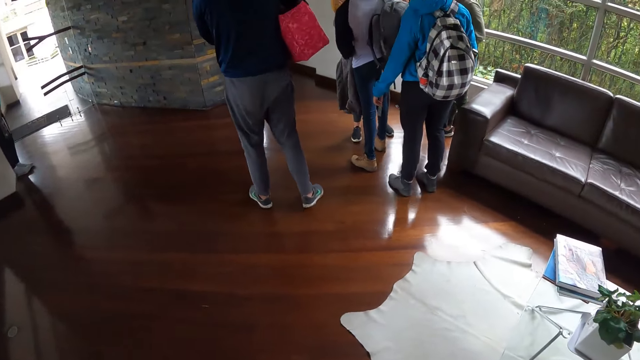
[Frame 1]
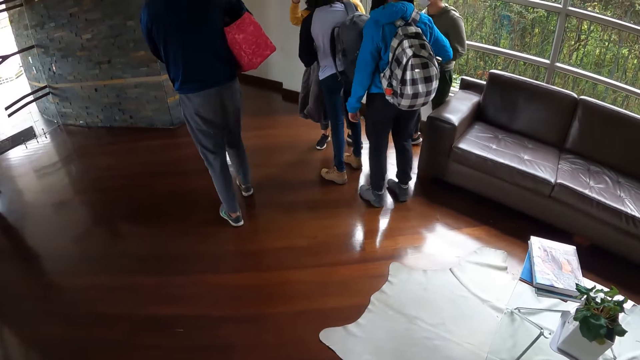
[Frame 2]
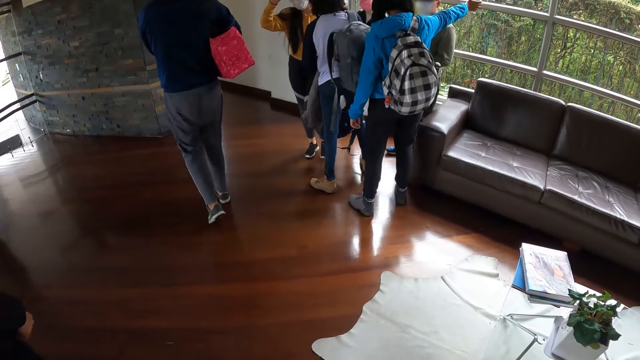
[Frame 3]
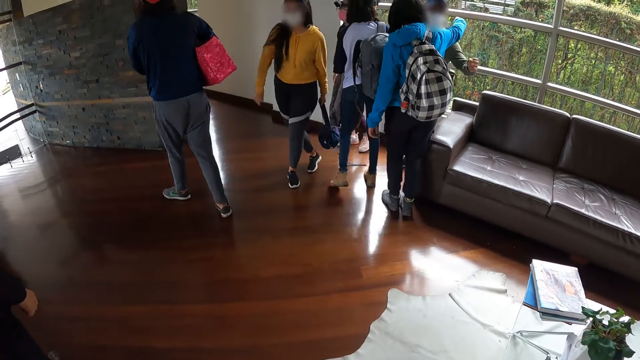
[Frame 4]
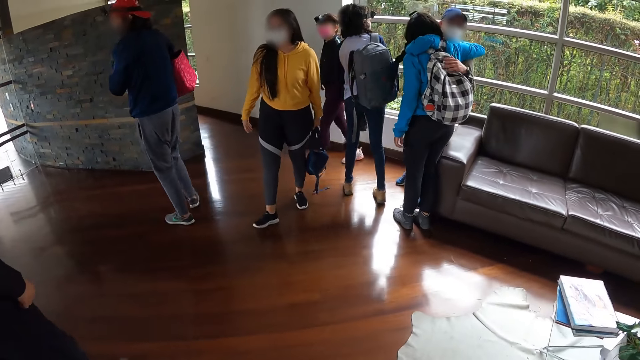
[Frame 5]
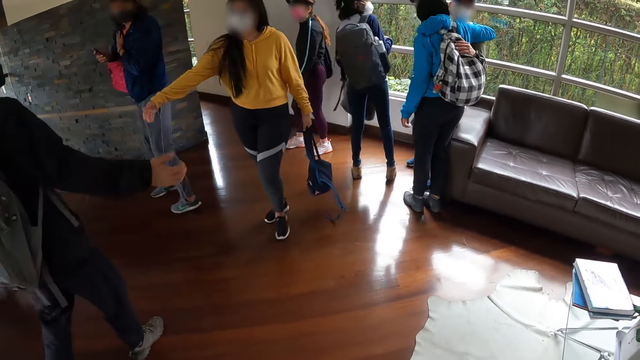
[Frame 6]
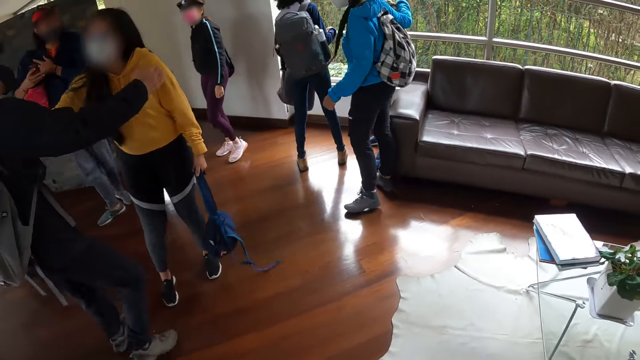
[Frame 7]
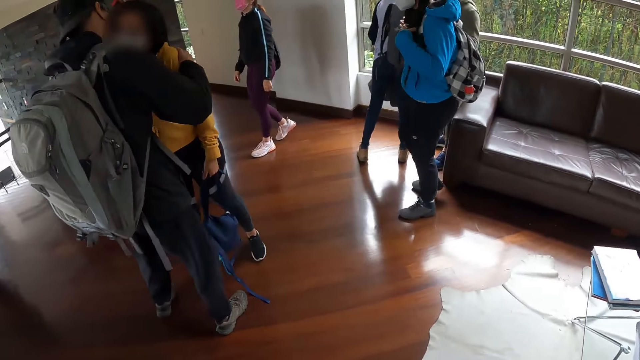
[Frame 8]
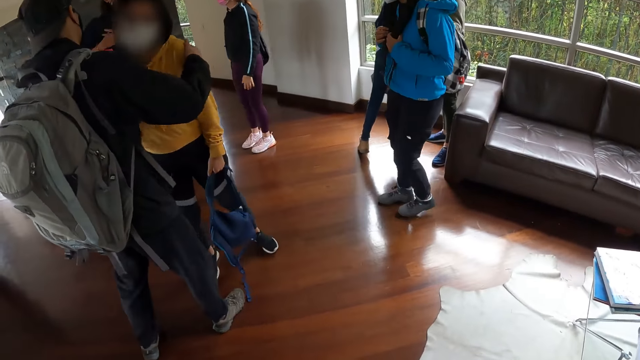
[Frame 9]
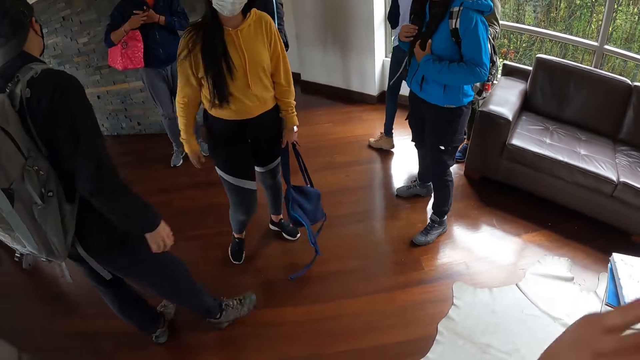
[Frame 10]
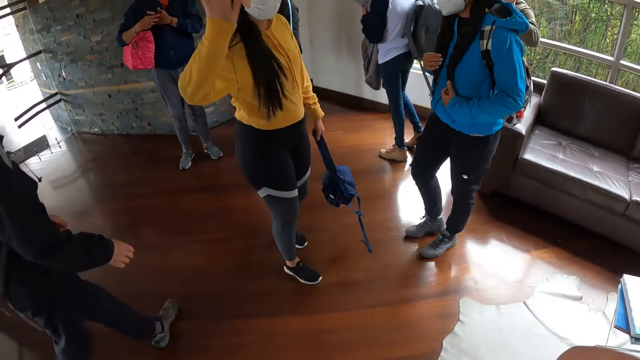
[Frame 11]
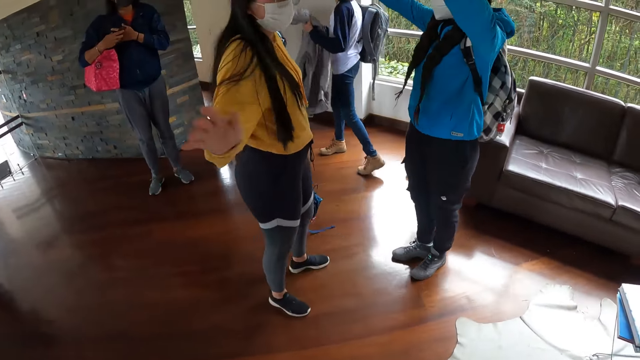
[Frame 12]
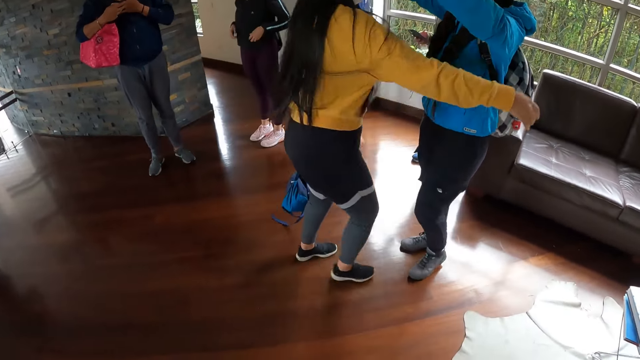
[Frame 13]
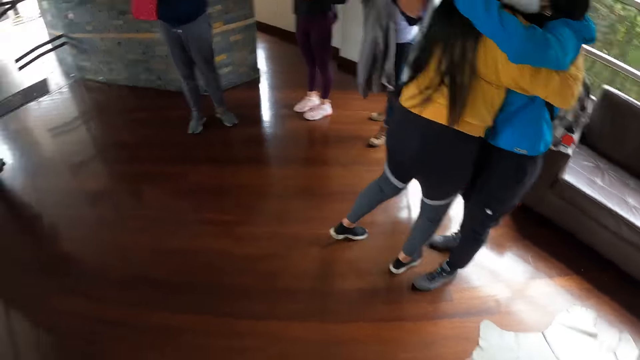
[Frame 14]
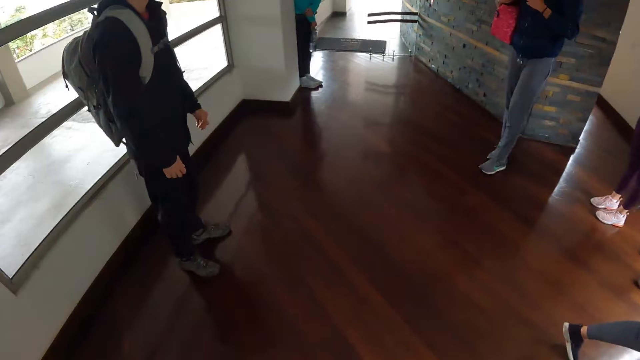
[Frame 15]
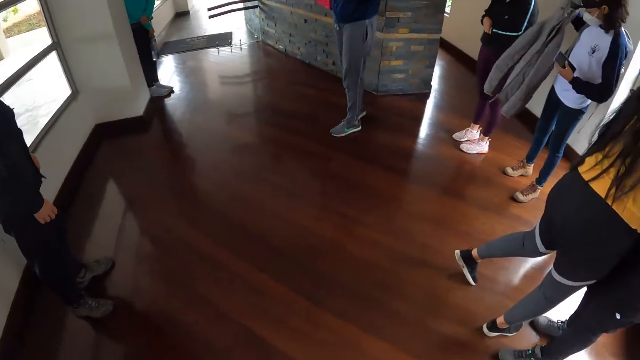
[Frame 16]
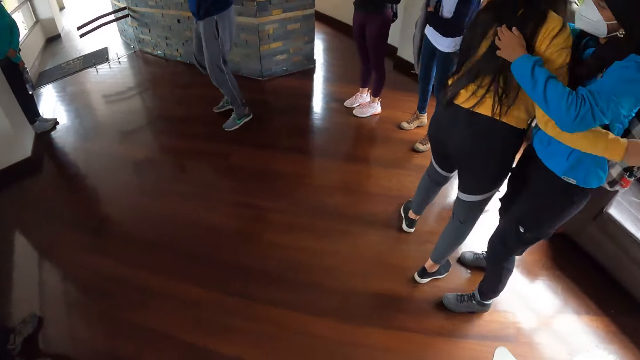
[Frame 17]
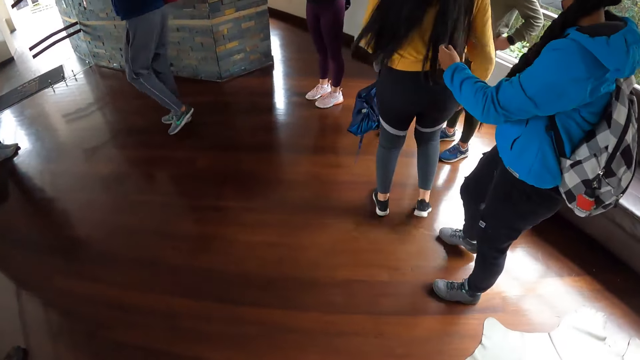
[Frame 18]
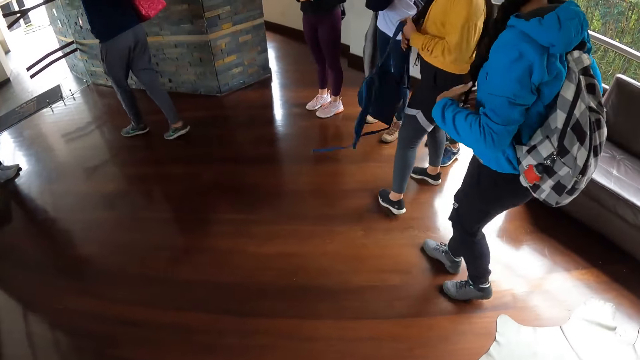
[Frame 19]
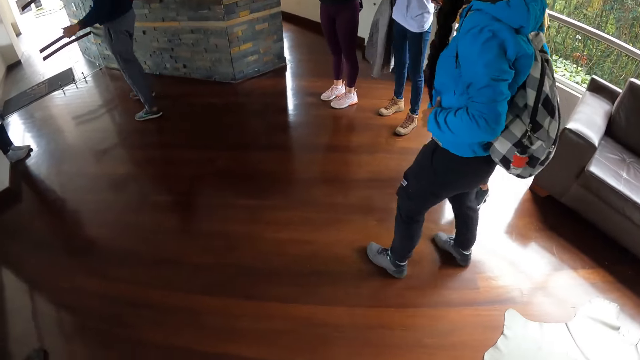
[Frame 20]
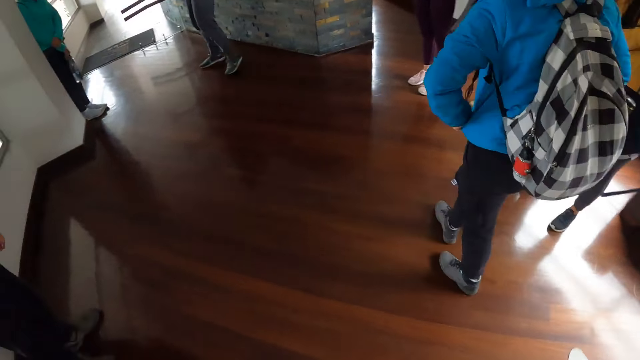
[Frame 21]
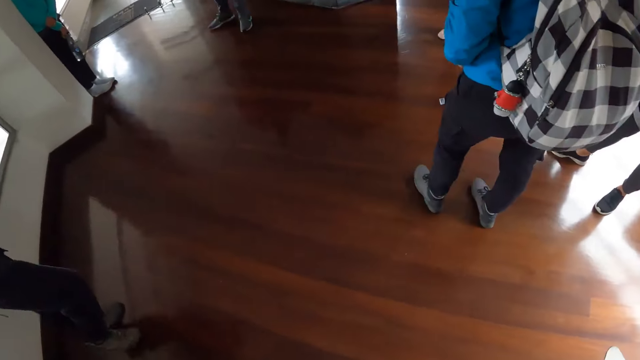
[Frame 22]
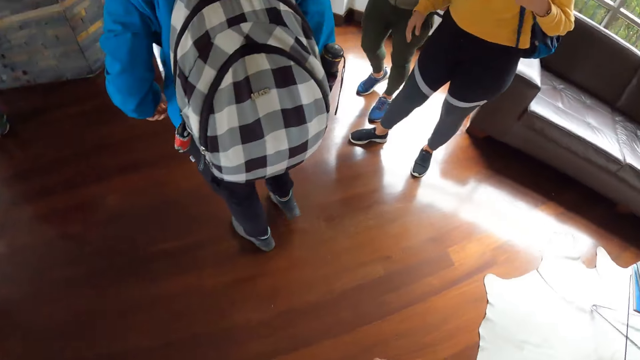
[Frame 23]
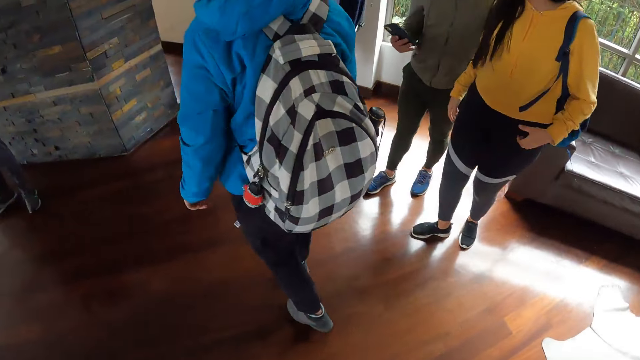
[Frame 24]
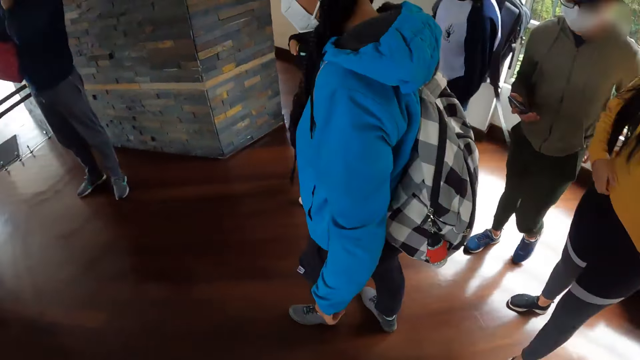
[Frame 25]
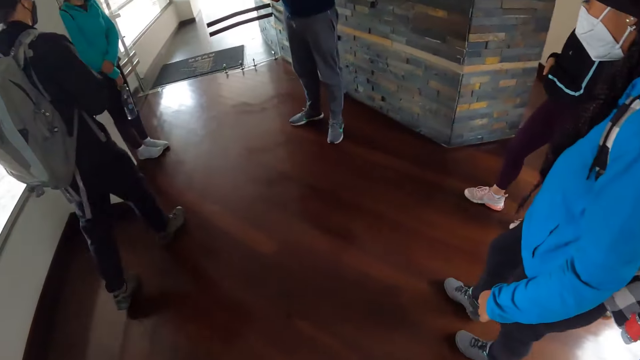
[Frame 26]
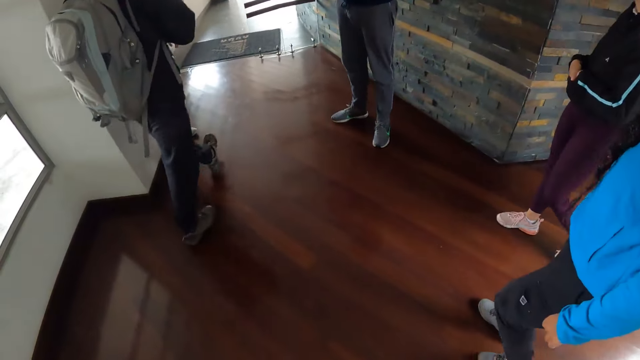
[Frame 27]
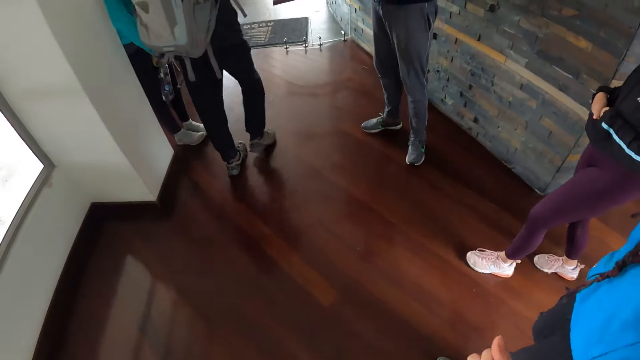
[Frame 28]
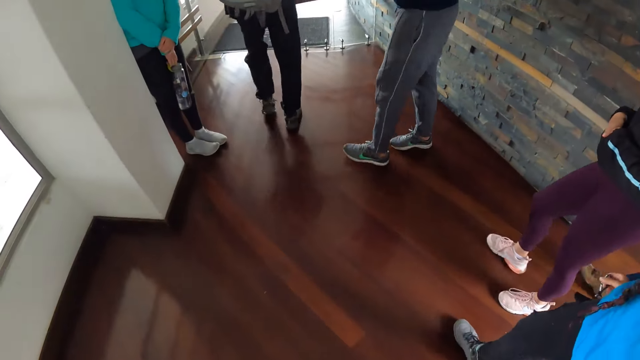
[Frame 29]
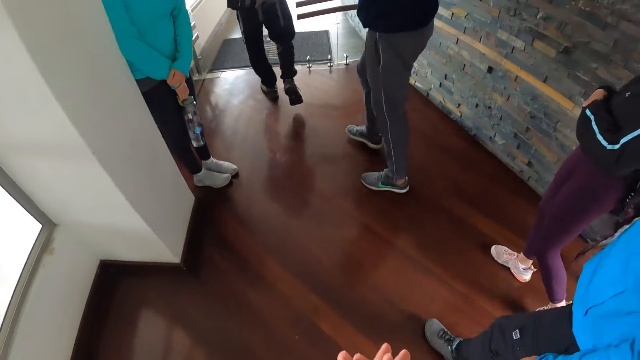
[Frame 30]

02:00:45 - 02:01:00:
A woman hugs a man with her right hand. Another woman hugs another man. The camera wearer waves at a person. The second woman waves at the camera wearer with her right hand. The first woman raises both hands. The second woman hugs the first woman. The camera wearer looks around. They walk in the room.

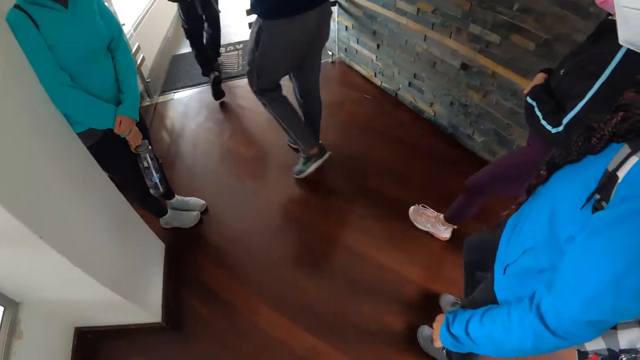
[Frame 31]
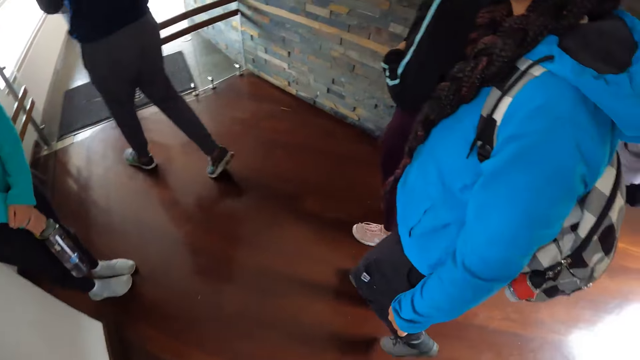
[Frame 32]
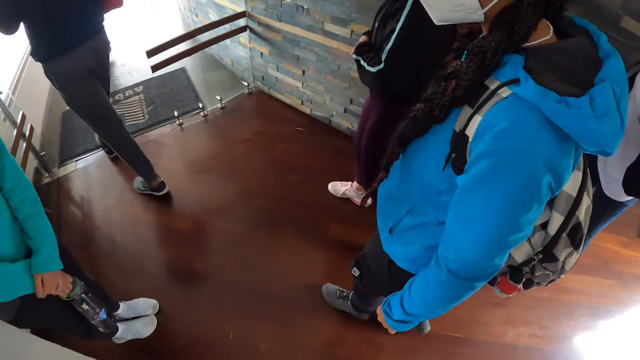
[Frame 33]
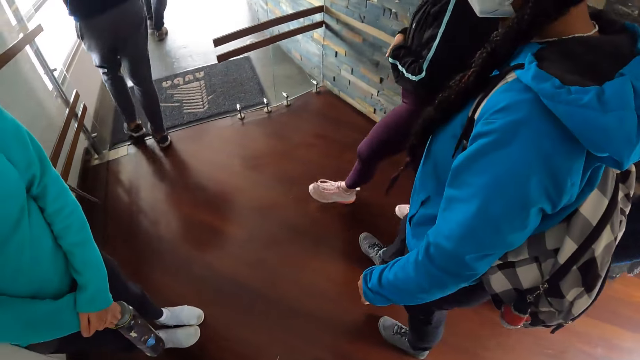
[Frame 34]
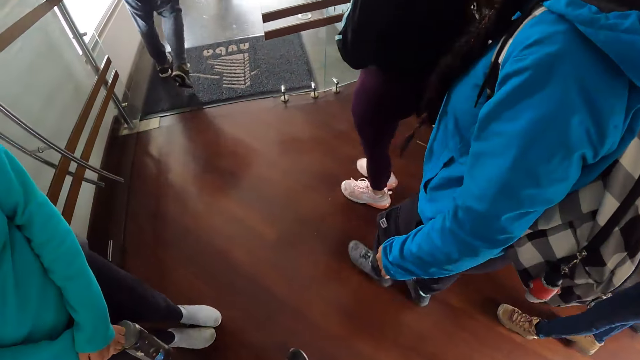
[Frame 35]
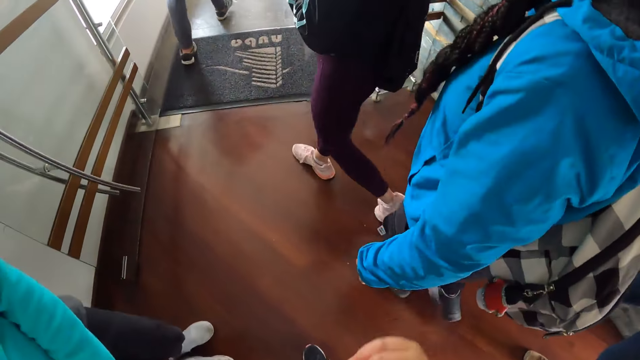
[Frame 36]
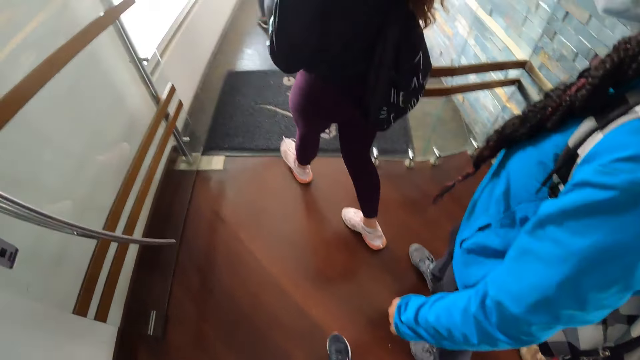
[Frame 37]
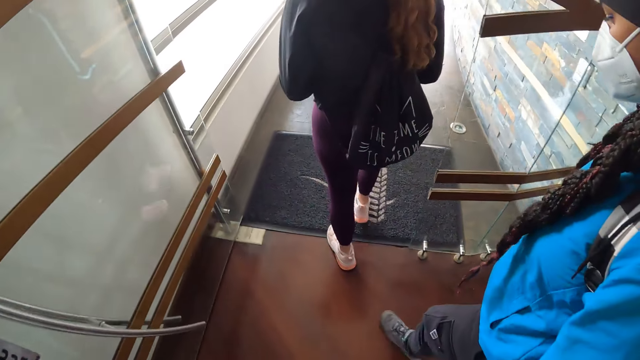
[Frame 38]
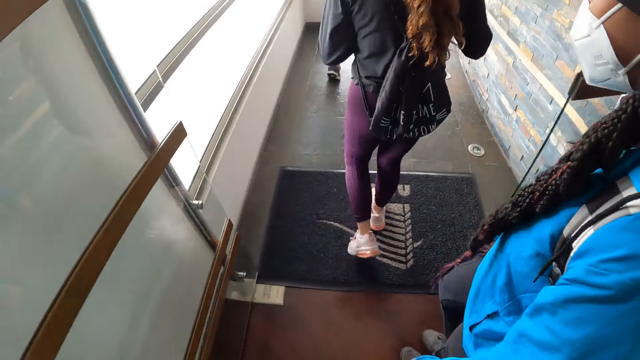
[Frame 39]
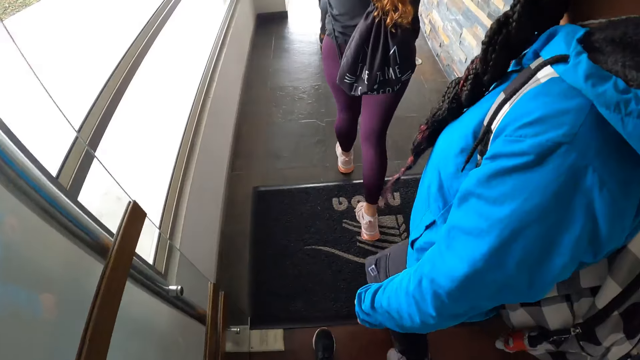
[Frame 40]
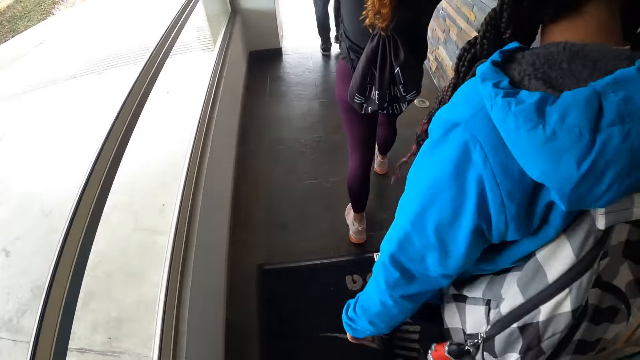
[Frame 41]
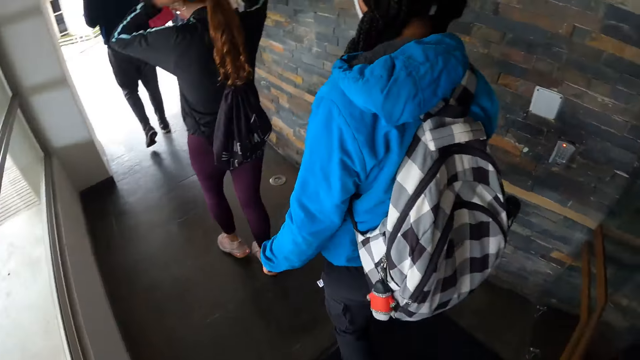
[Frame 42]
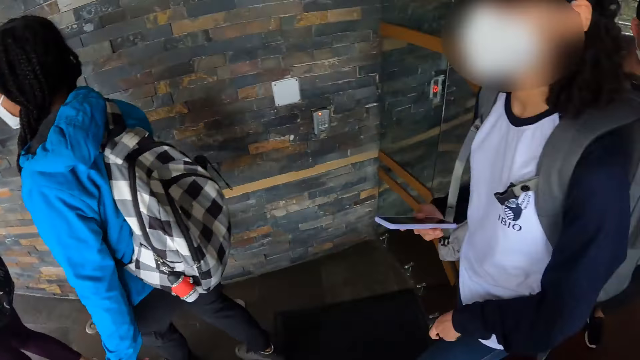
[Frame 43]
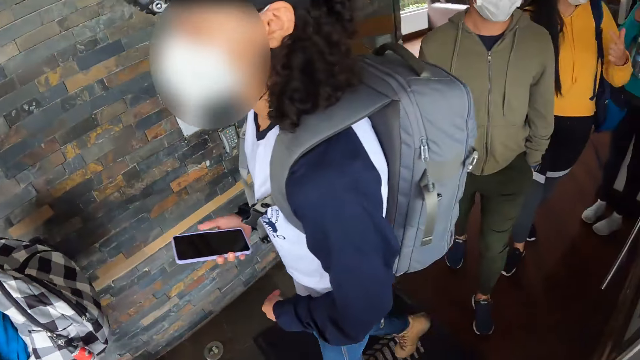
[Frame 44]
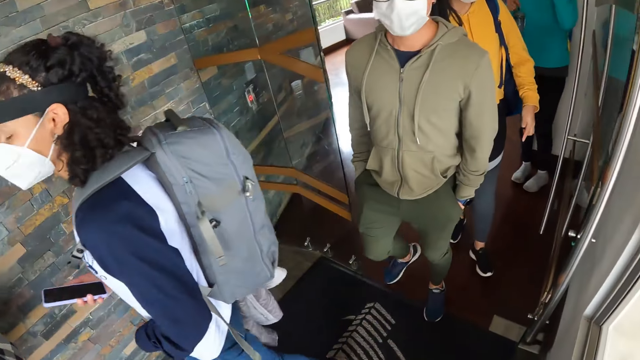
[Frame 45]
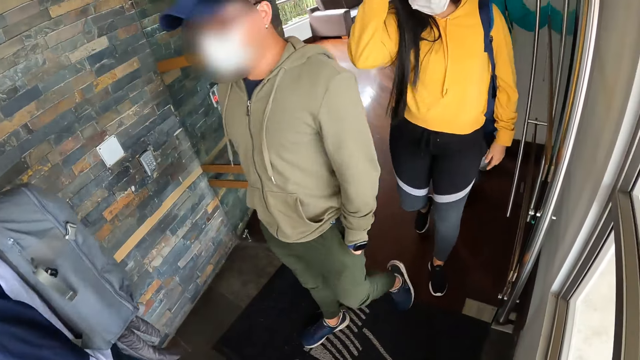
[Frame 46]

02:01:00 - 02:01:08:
The camera wearer stares at a person.
